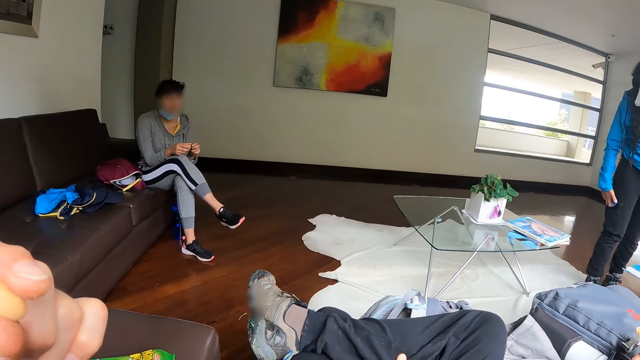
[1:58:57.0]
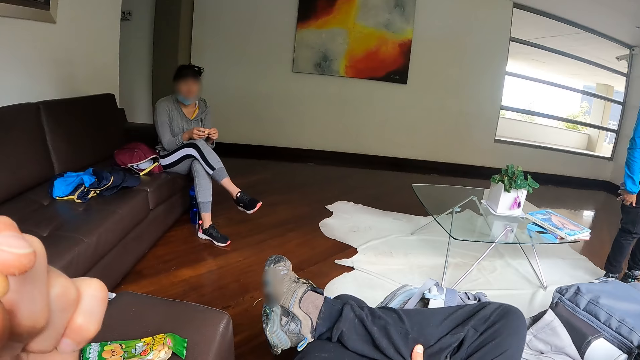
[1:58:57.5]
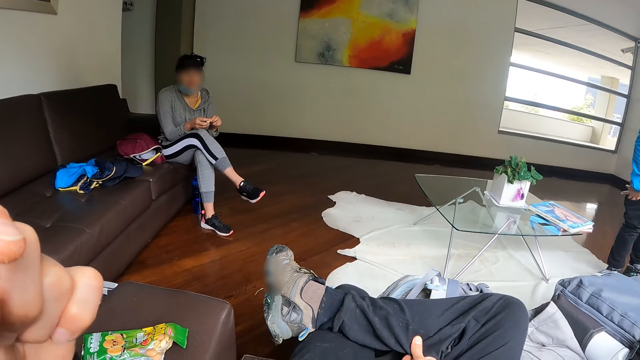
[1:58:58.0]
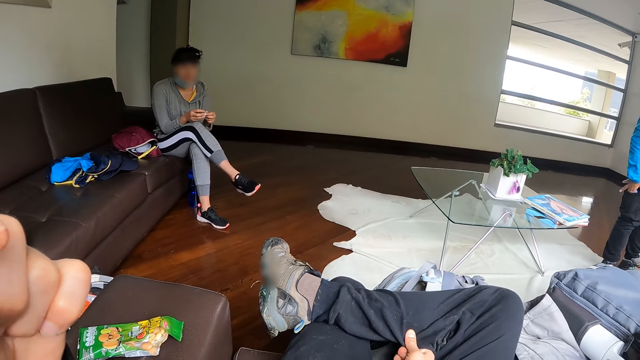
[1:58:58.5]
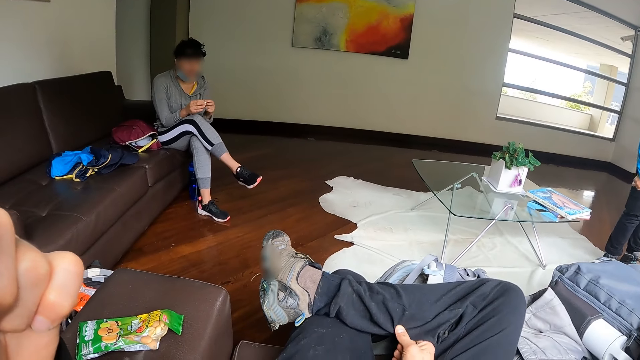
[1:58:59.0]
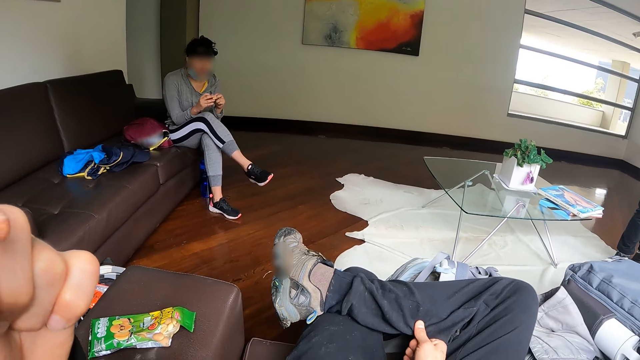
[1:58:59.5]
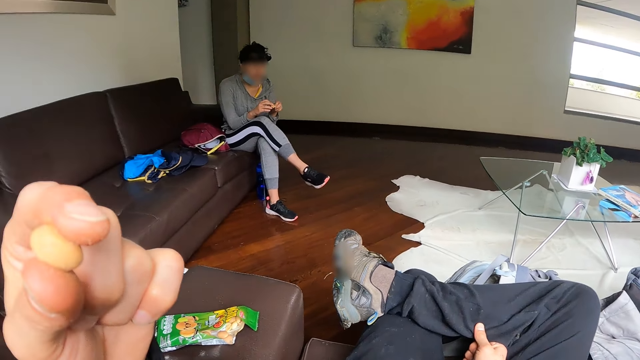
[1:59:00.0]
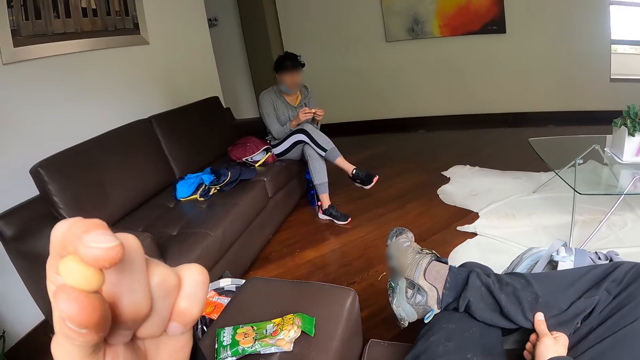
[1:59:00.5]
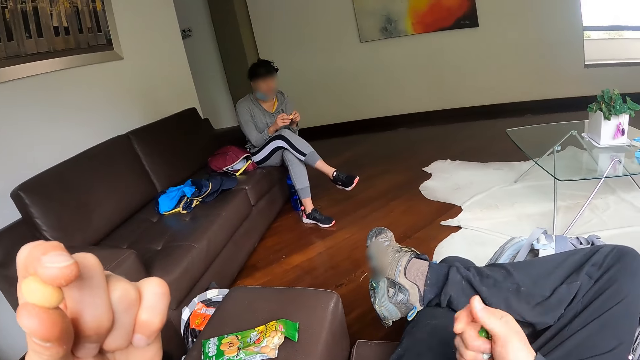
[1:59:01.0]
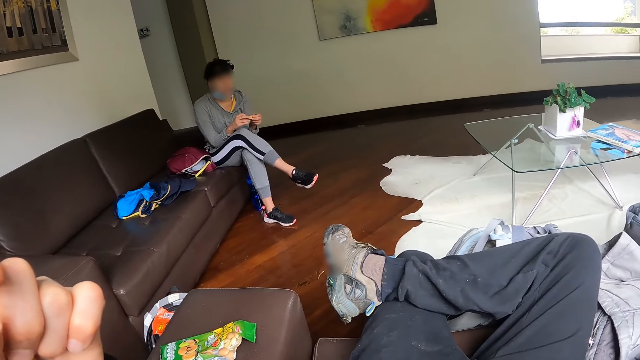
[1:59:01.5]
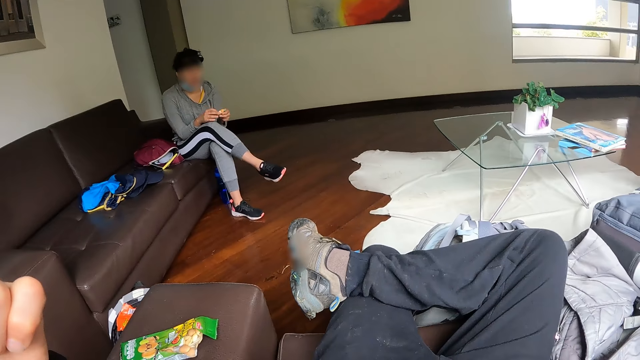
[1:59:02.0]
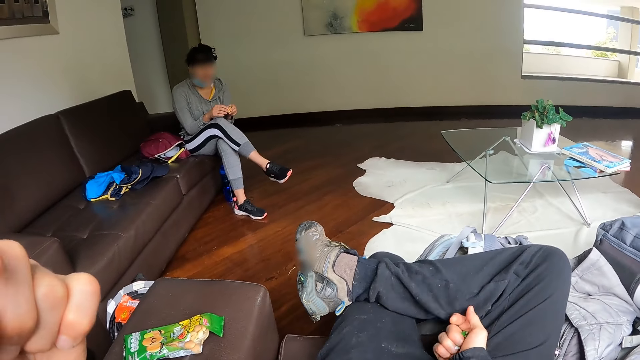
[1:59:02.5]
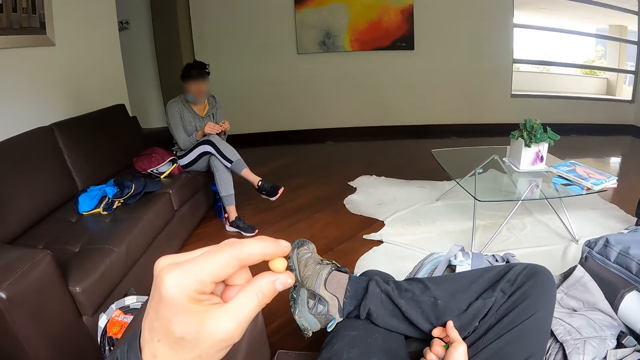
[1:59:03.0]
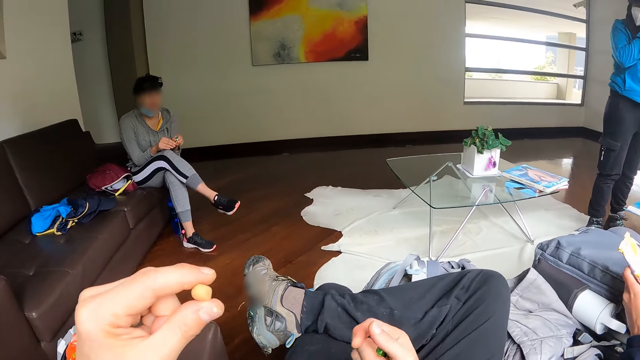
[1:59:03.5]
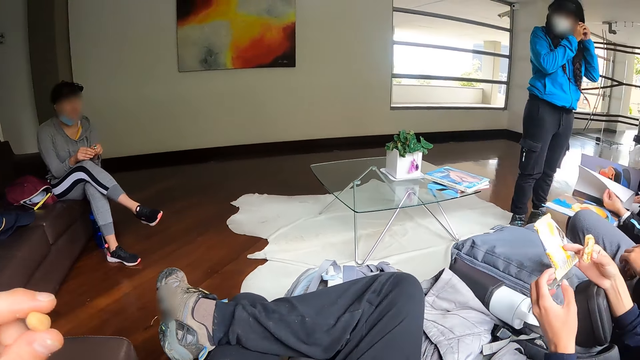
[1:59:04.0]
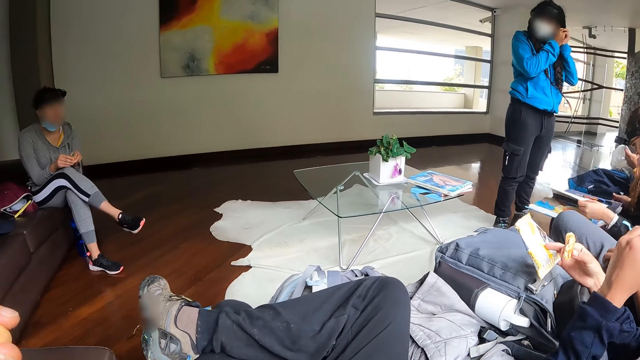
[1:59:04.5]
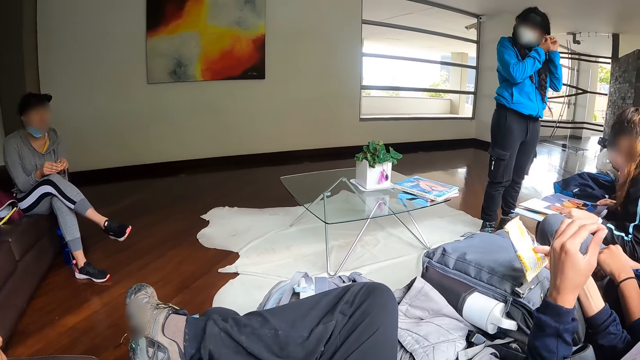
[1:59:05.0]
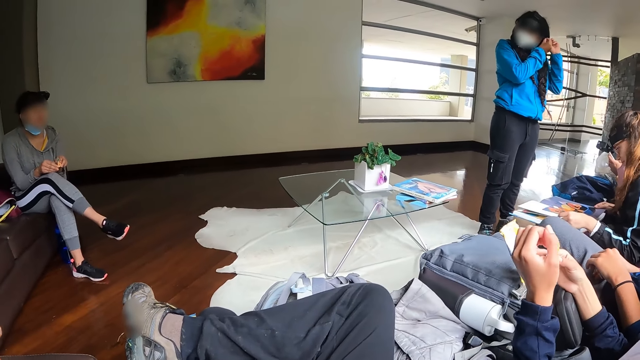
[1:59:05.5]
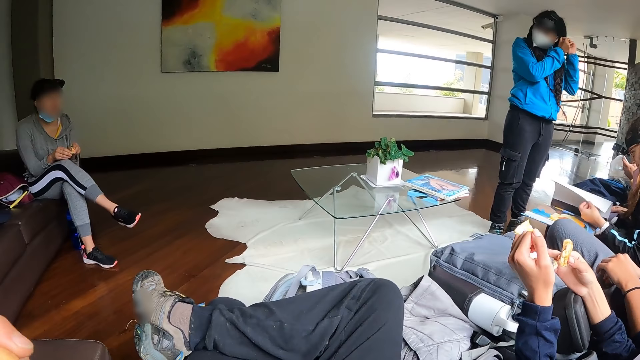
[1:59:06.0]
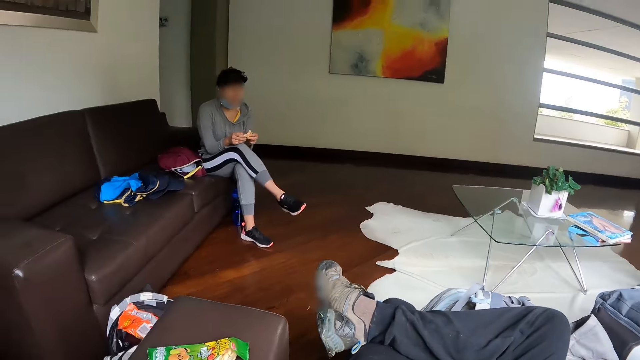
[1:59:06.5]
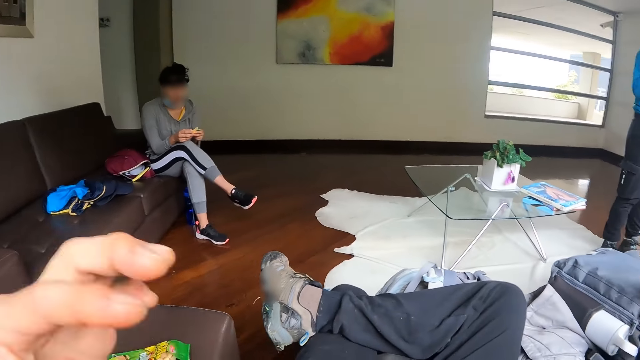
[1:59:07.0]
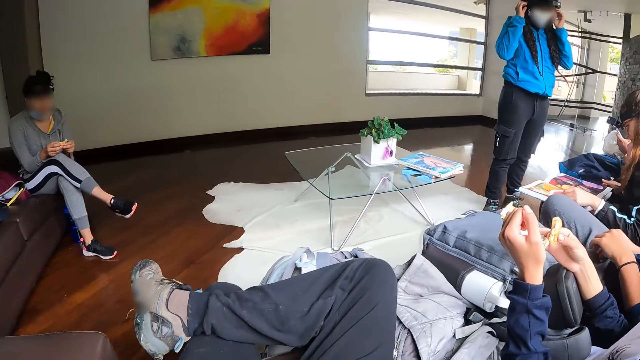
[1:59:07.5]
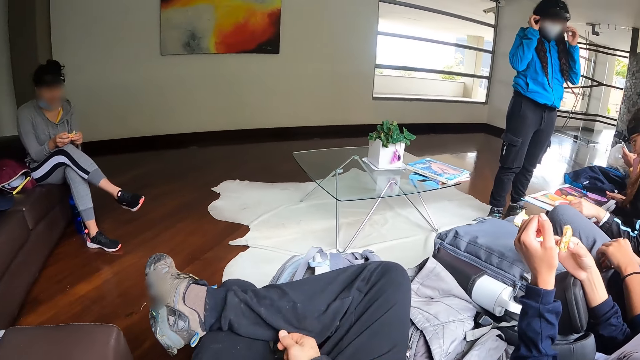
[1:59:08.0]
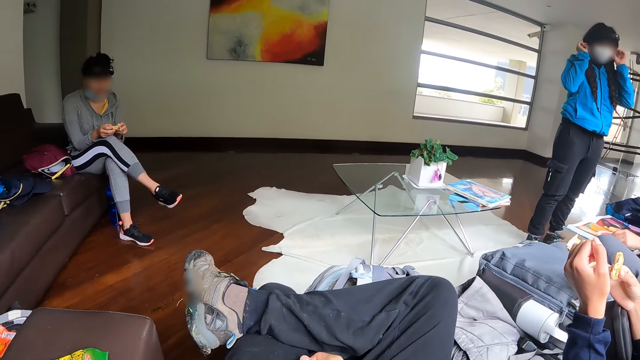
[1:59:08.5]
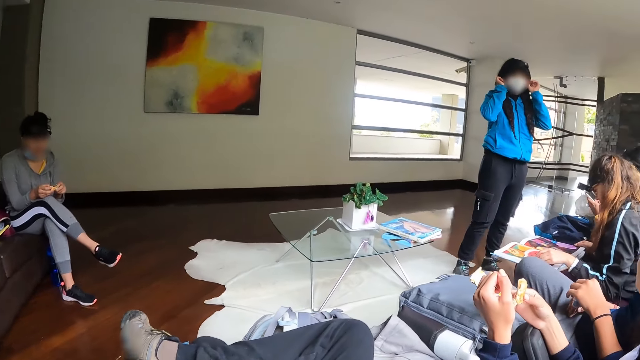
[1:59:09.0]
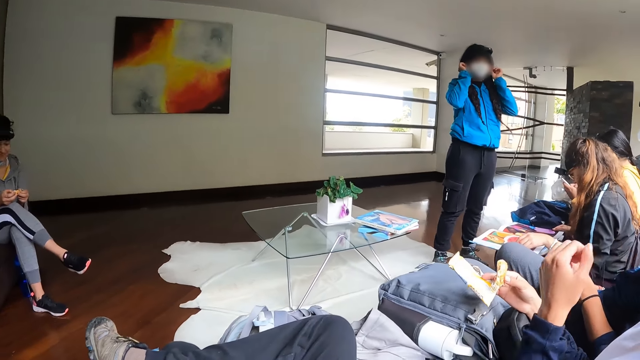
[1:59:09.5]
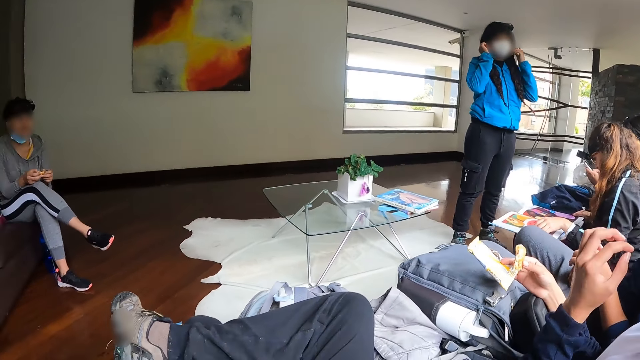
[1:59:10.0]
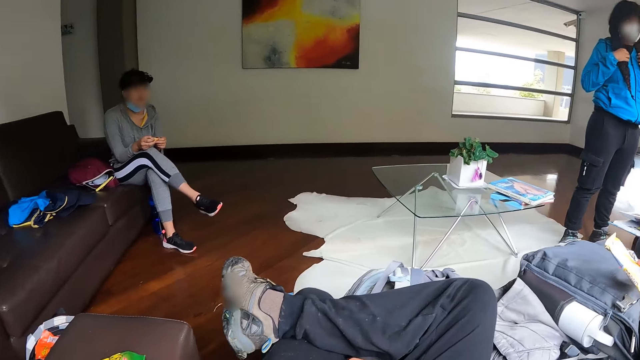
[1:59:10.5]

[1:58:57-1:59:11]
The camera wearer looks at someone.

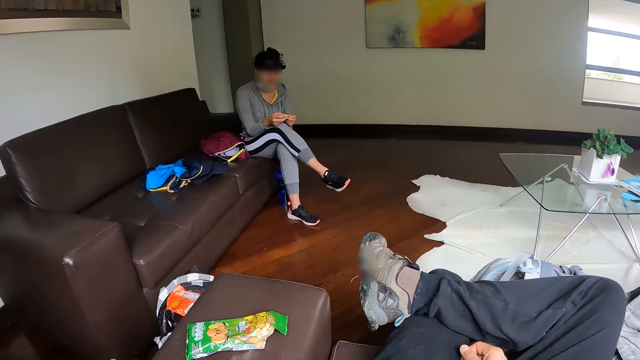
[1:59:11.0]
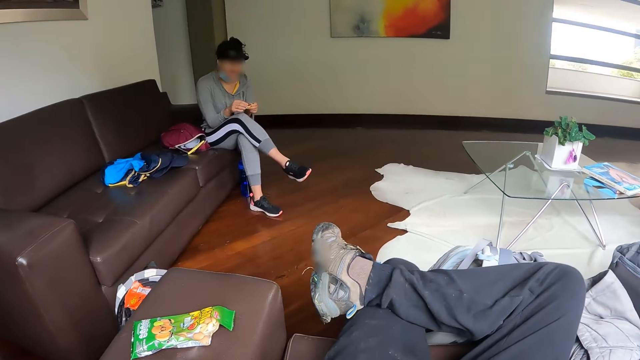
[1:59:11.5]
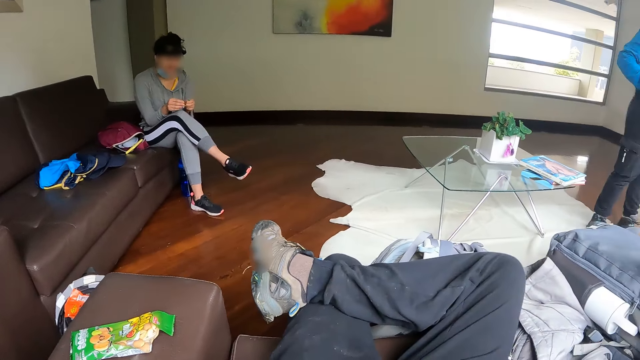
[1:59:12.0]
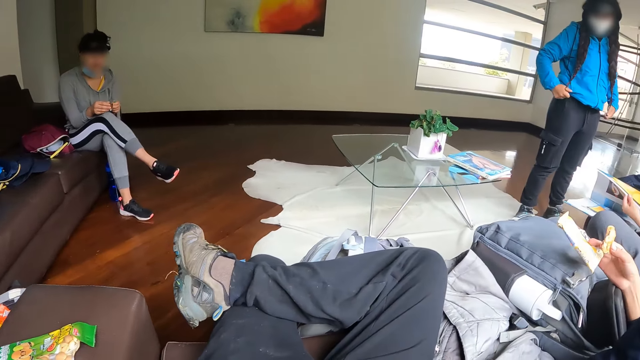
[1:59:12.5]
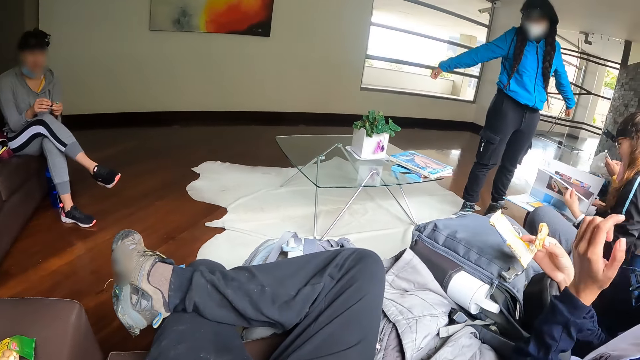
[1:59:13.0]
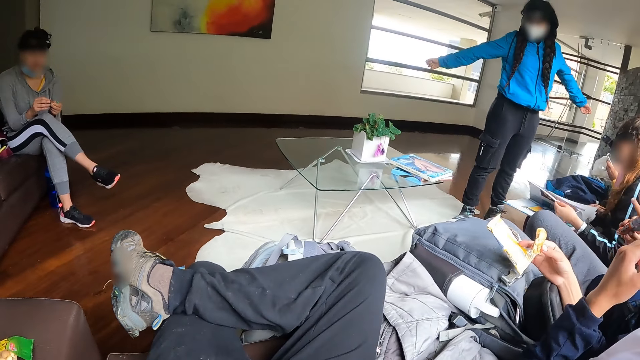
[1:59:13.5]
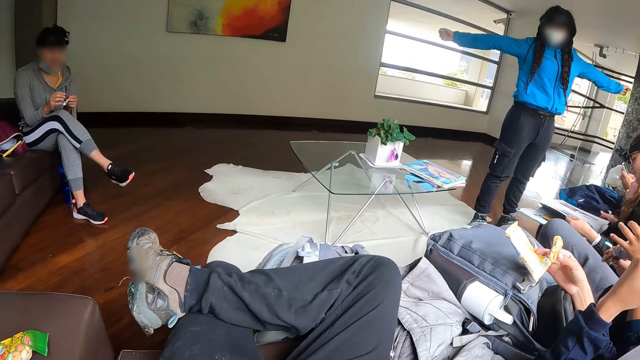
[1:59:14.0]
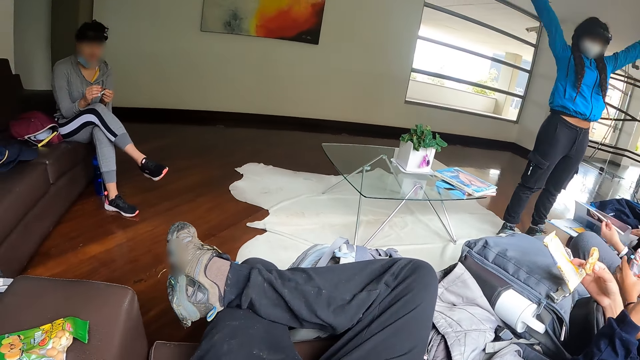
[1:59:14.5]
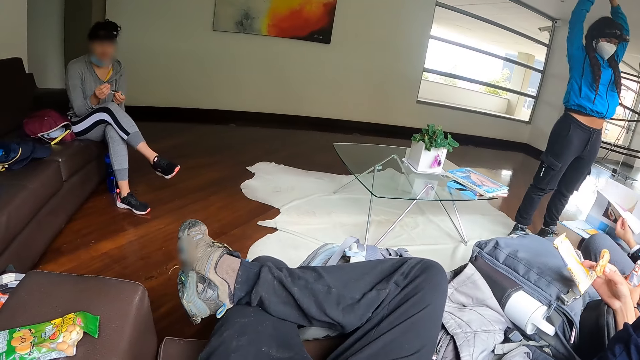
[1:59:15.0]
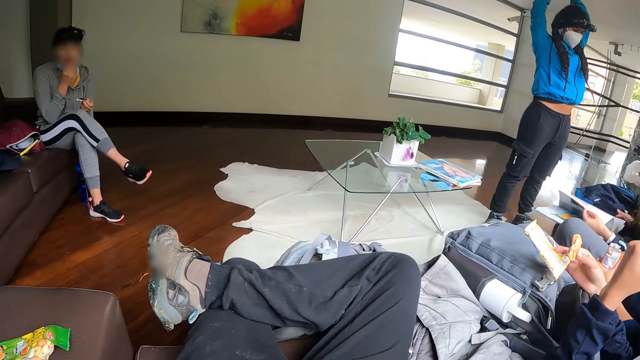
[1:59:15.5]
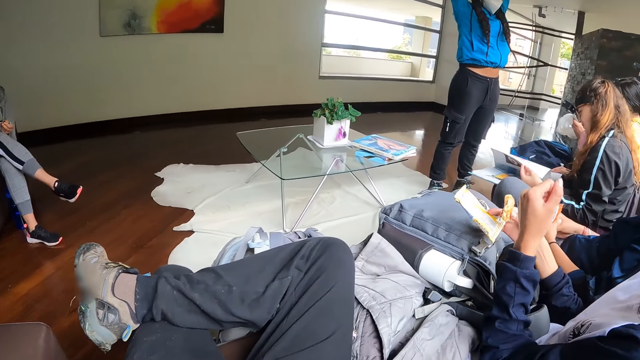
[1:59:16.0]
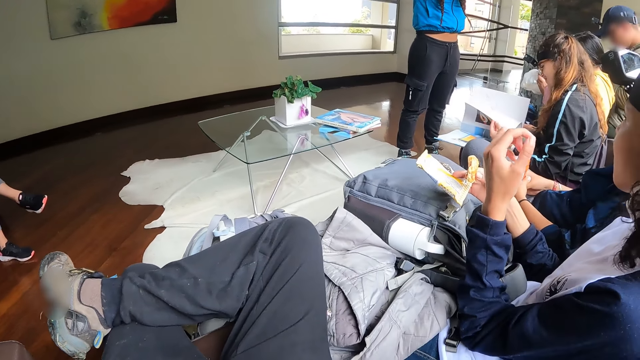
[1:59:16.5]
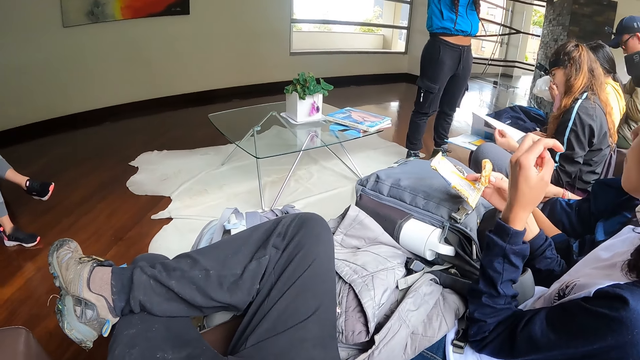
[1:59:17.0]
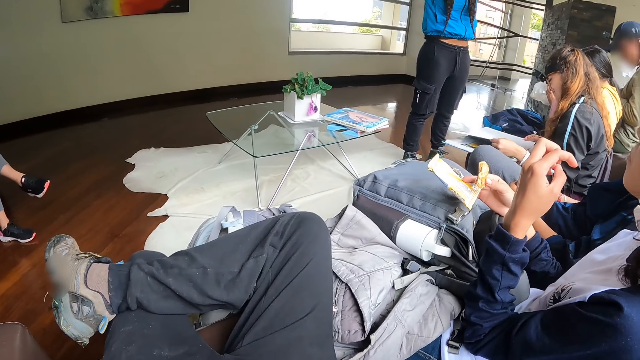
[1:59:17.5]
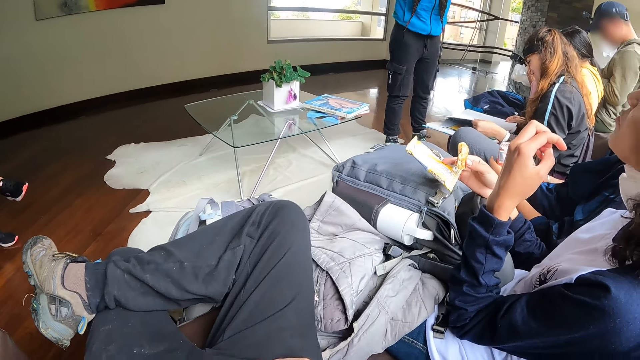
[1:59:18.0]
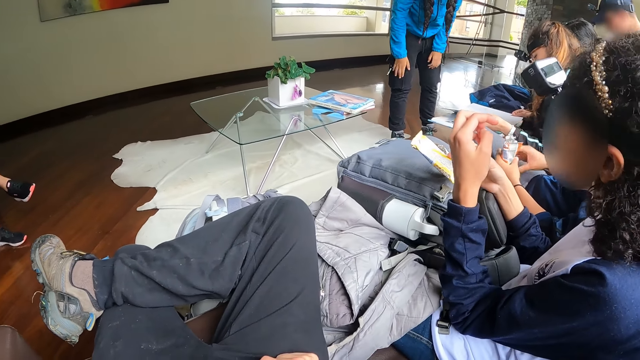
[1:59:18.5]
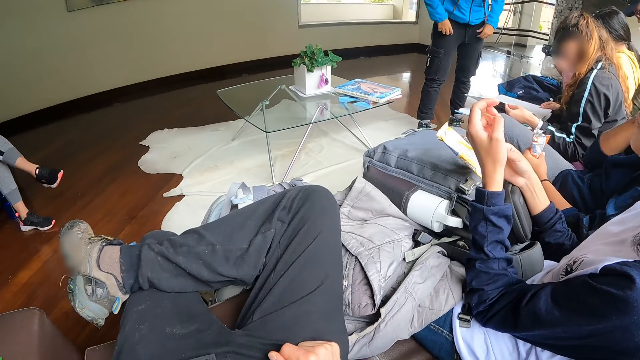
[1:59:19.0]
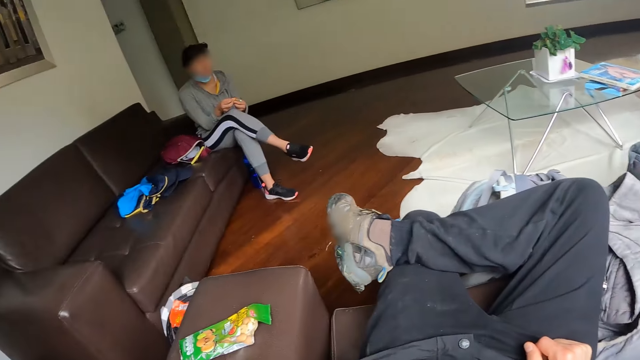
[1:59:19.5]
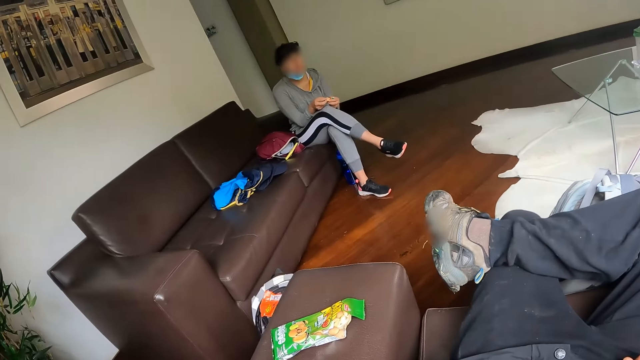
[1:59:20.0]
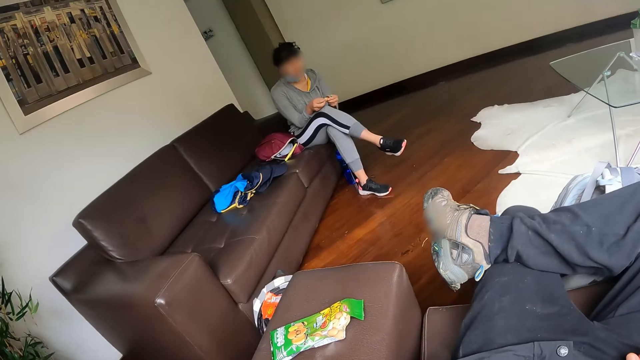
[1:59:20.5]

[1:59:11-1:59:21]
The camera wearer looks around. The woman holds the pack with both hands.
